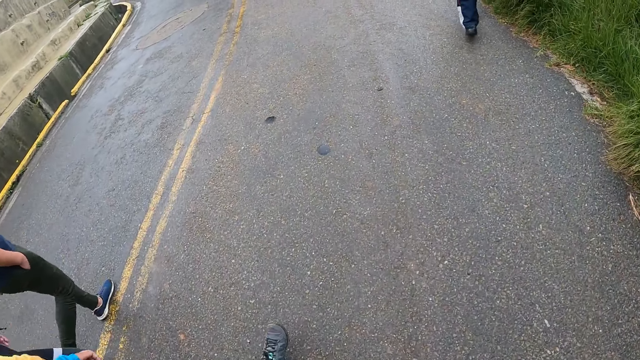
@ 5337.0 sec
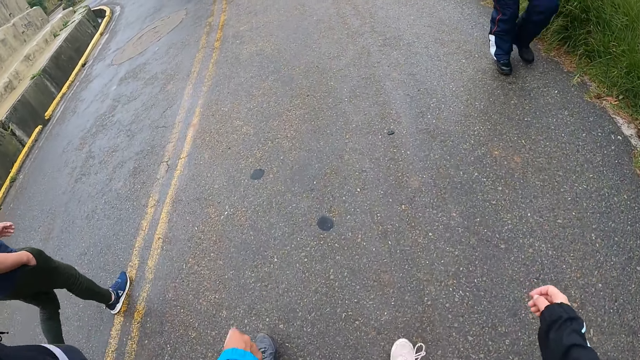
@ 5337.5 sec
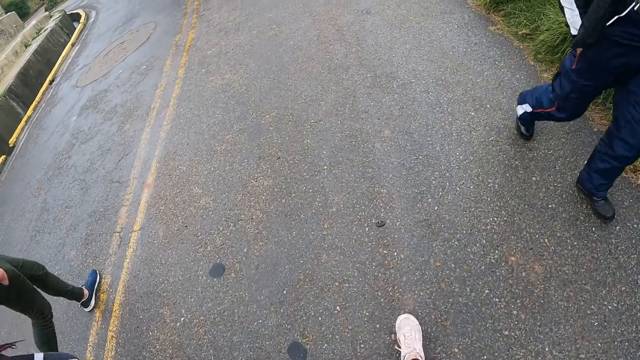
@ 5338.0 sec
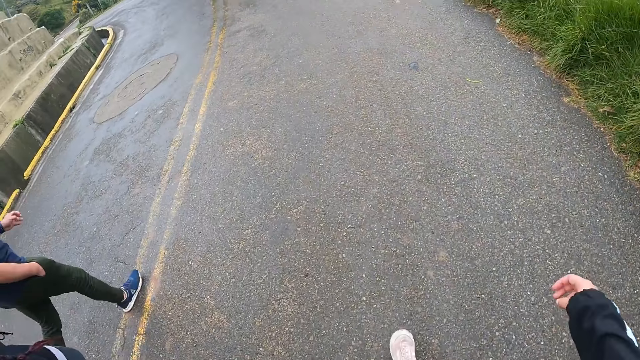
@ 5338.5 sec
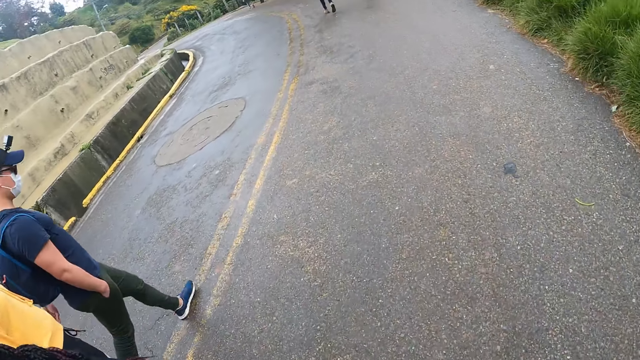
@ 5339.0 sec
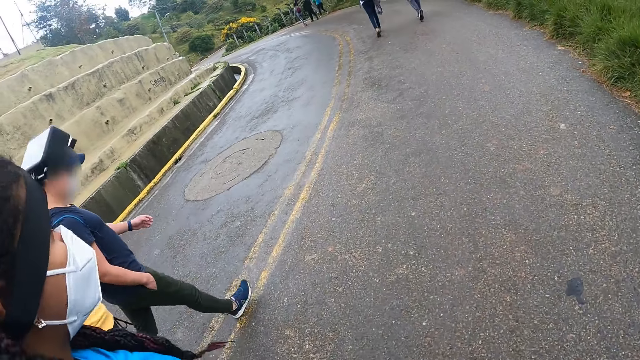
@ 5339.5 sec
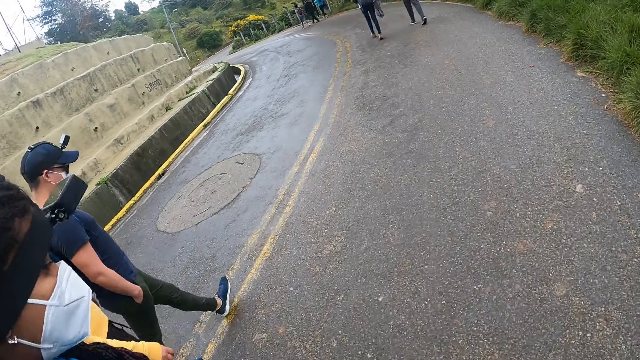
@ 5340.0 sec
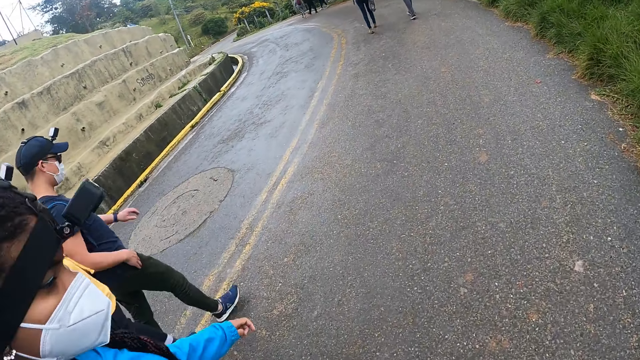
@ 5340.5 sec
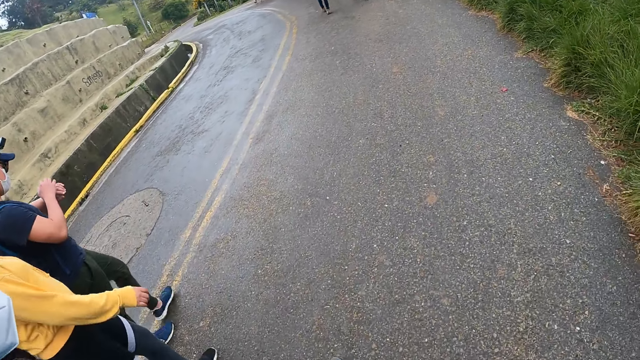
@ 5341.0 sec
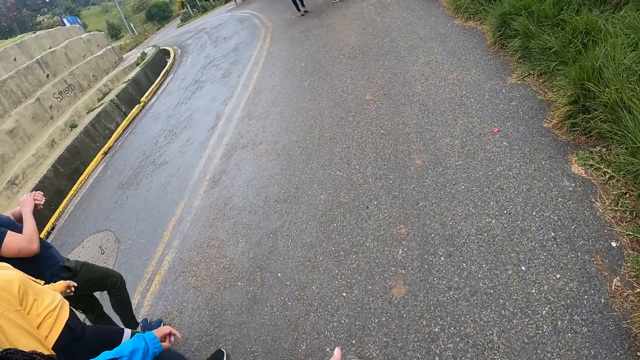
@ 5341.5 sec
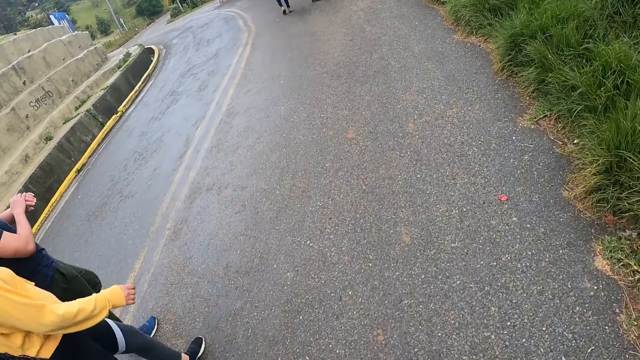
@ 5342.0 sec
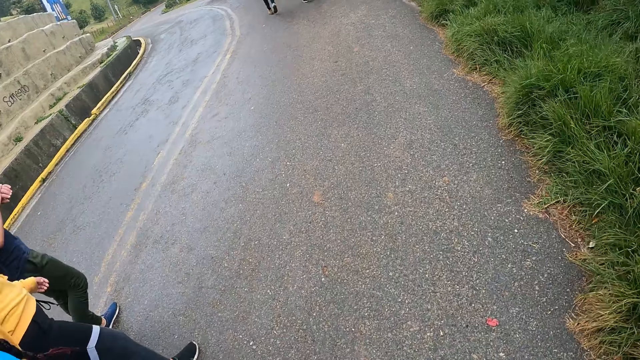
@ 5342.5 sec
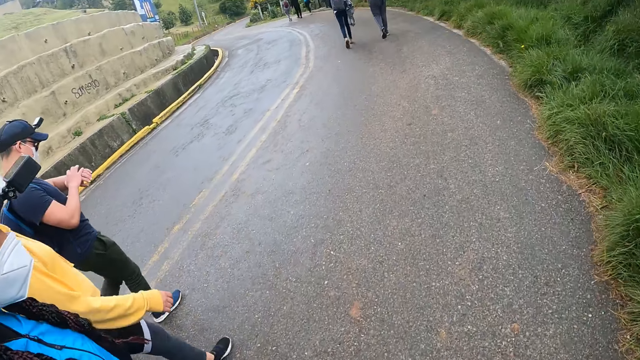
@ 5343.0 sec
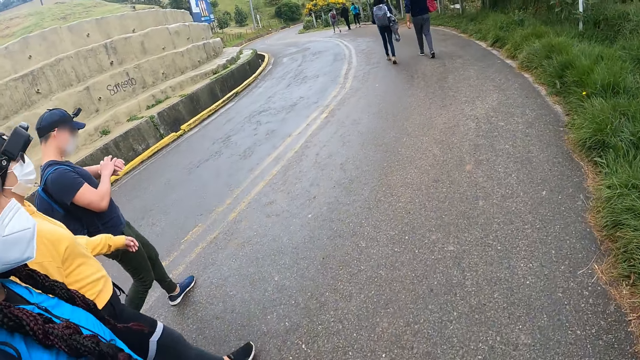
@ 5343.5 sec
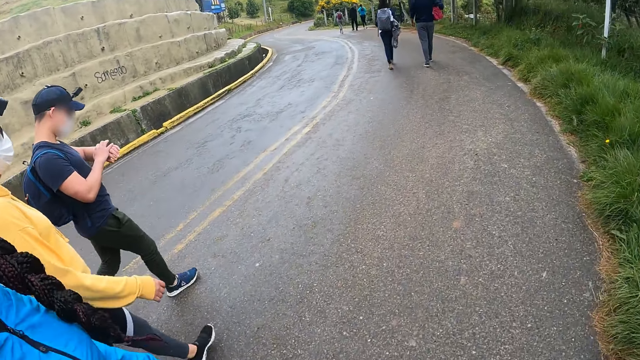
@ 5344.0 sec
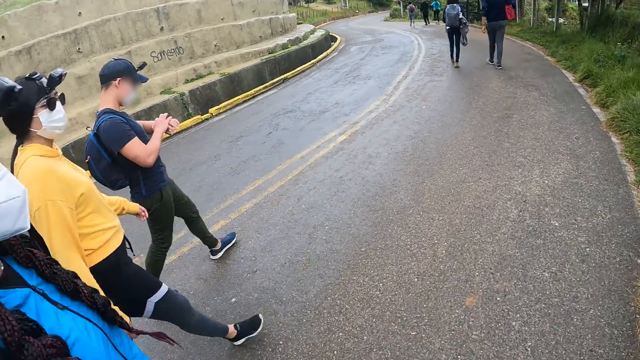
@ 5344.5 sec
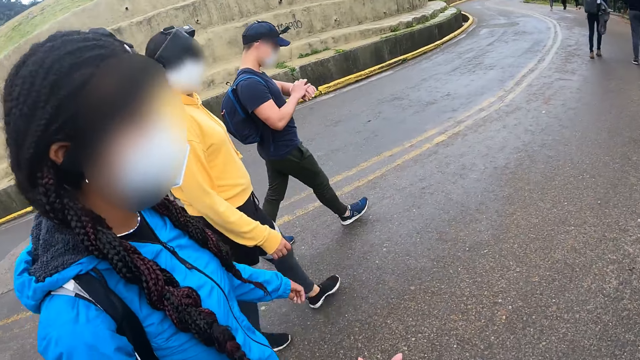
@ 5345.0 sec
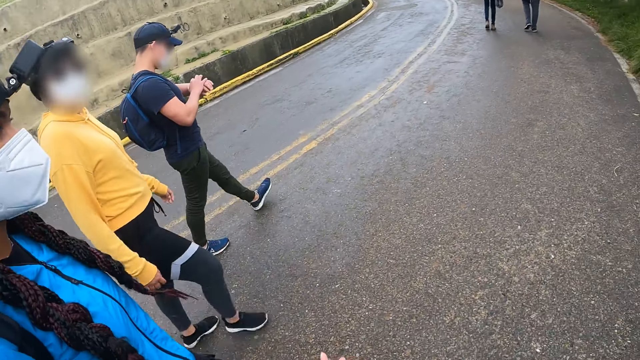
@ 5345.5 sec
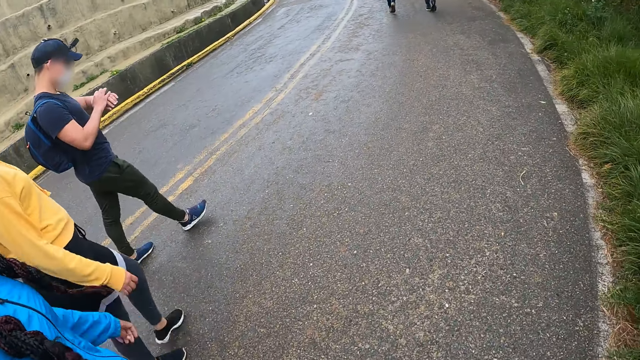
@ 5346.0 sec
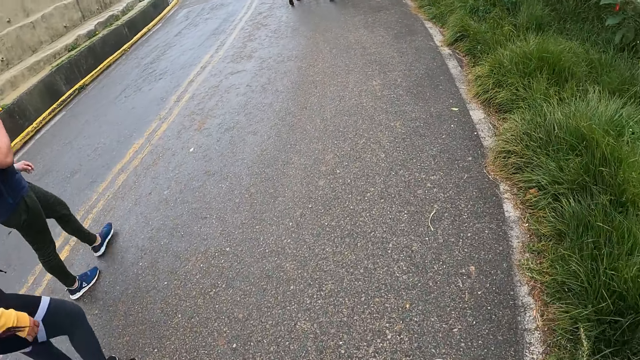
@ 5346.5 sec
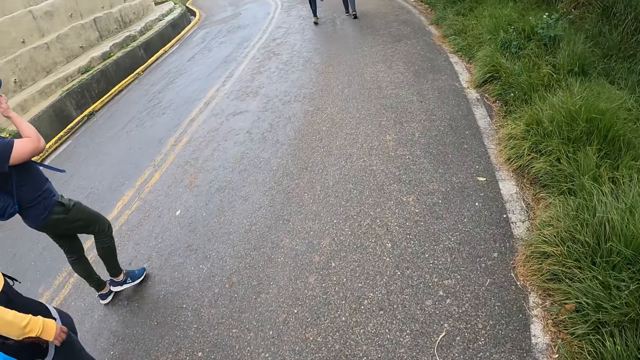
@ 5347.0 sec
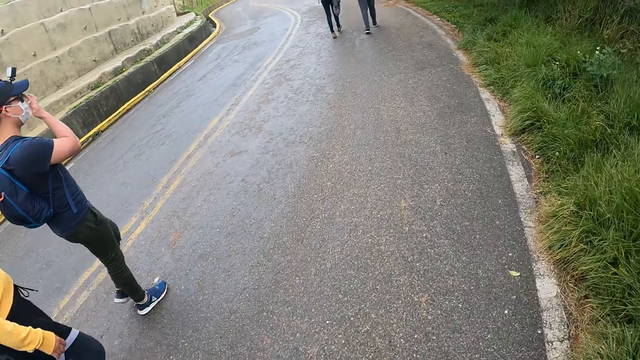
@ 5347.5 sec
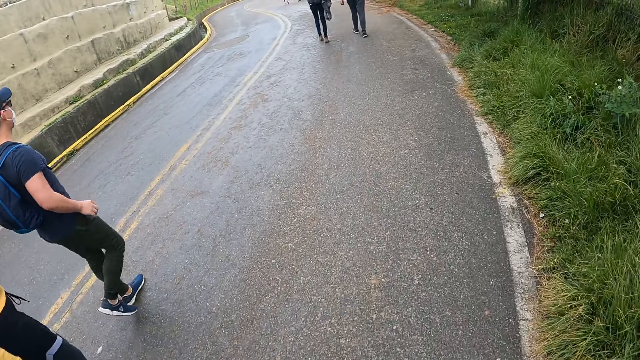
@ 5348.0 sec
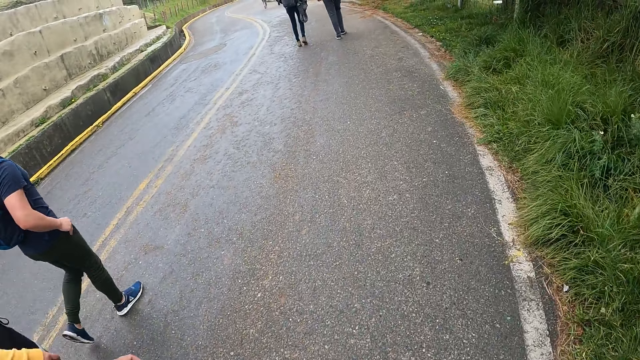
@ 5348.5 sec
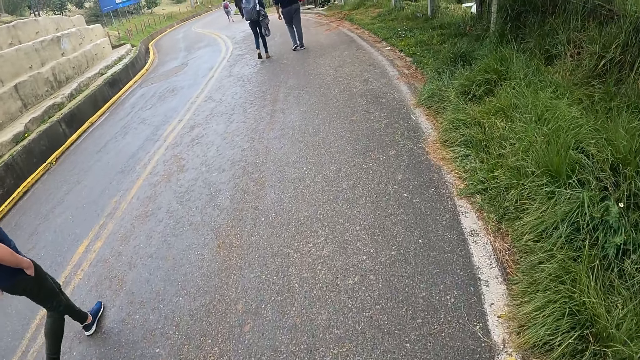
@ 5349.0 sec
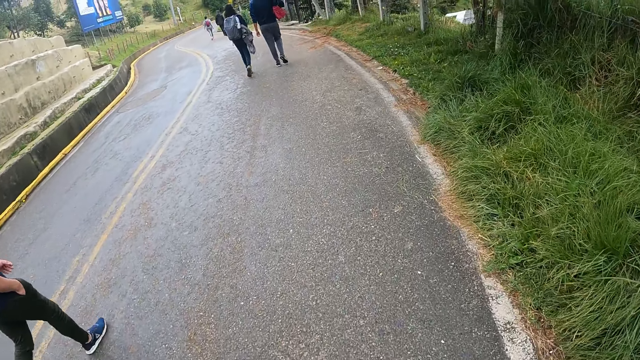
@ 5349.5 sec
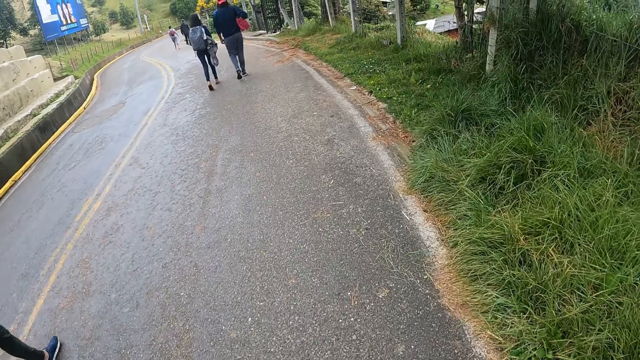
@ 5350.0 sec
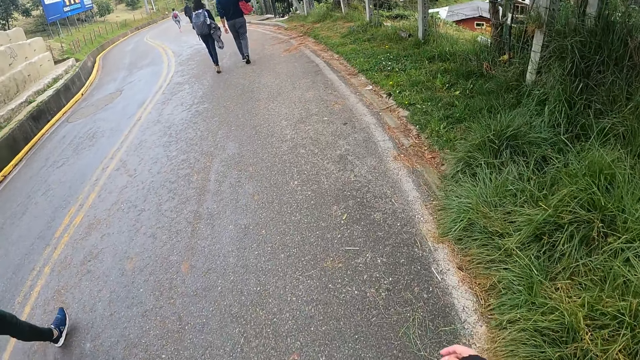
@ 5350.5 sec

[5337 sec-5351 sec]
A man walks past the camera wearer and three other men. The camera wearer looks around a road. One of the other men adjusts a wristwatch on his left hand with his right hand. The camera wearer walks on a road. They look around a road. The man looks at his wristwatch. The man adjusts the eyeglasses on his face with his right hand. The man puts his right hand into his trouser pocket. The man walks on a road.

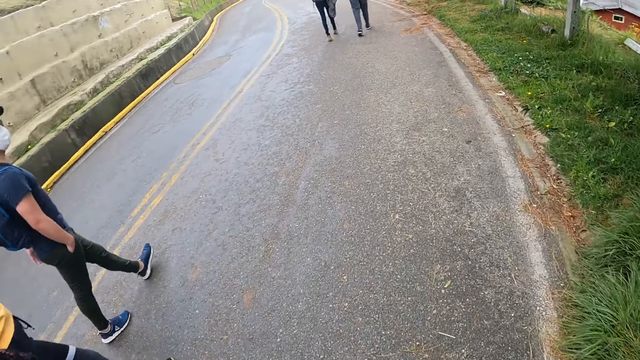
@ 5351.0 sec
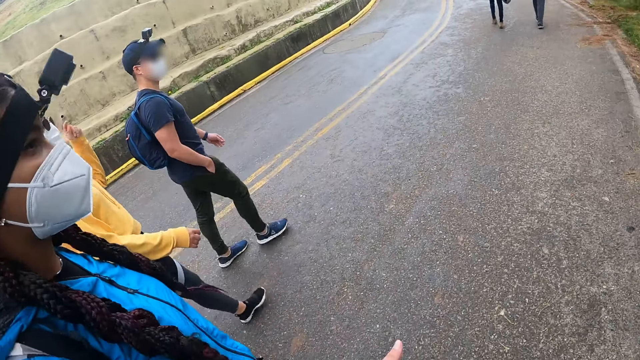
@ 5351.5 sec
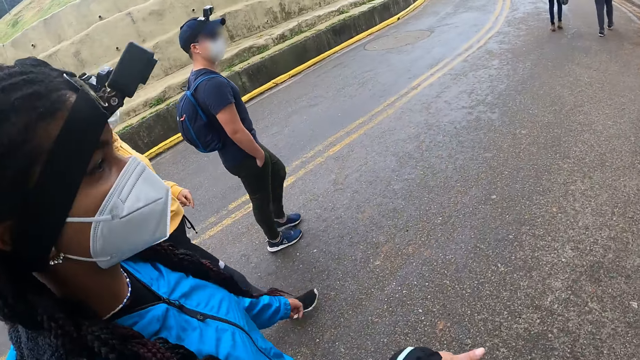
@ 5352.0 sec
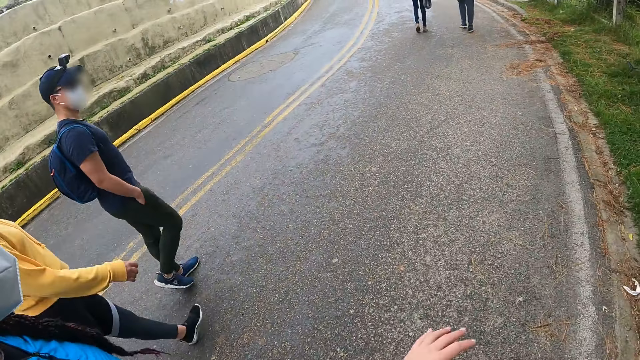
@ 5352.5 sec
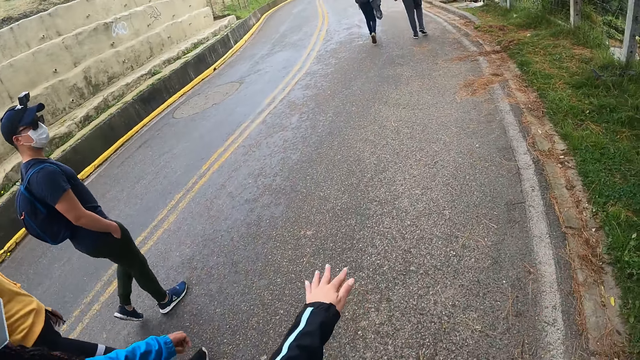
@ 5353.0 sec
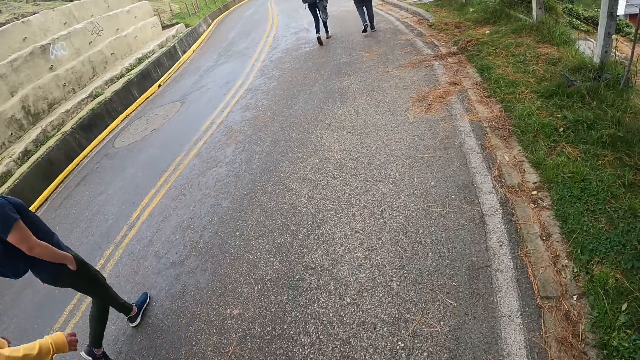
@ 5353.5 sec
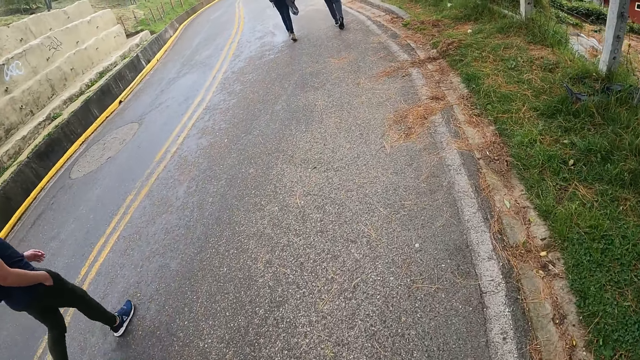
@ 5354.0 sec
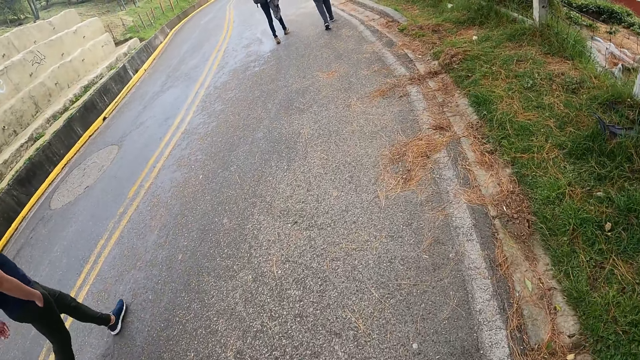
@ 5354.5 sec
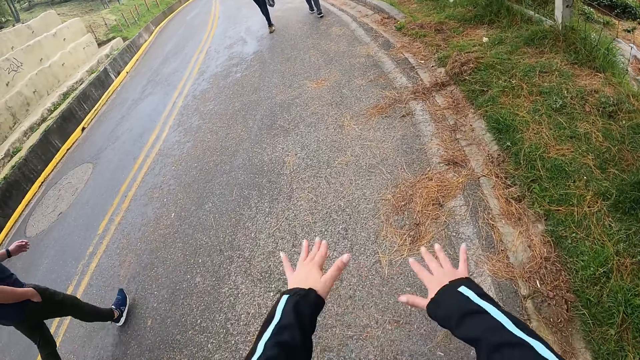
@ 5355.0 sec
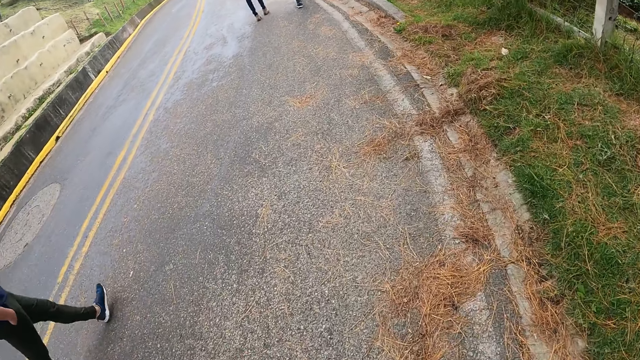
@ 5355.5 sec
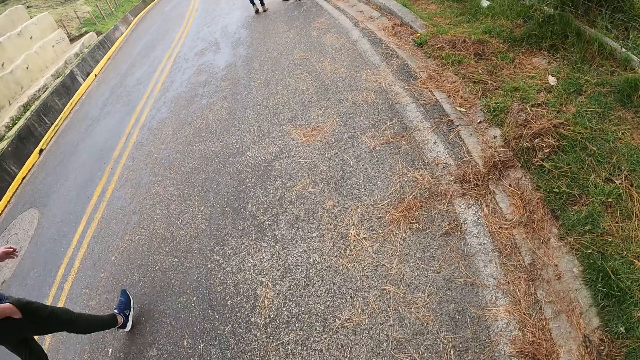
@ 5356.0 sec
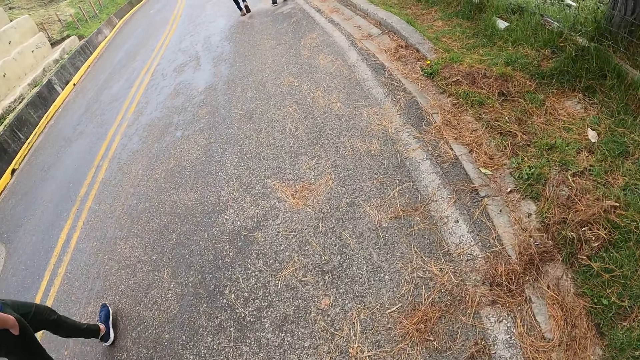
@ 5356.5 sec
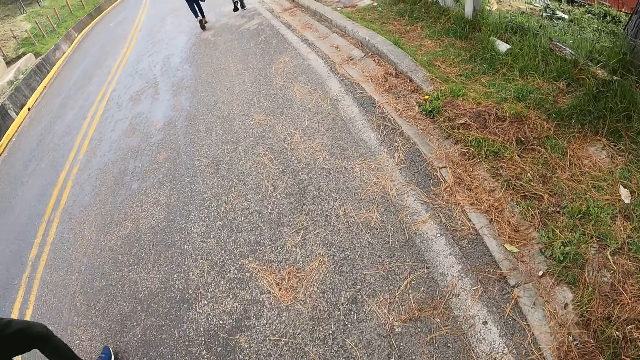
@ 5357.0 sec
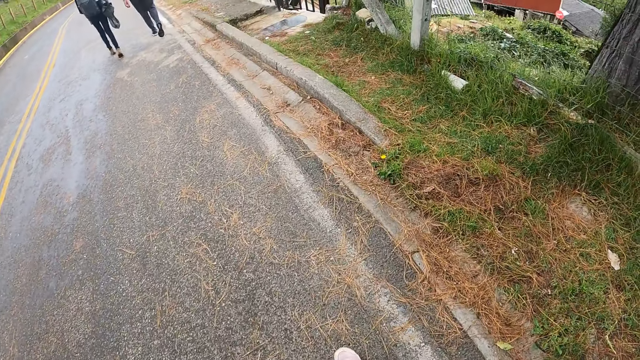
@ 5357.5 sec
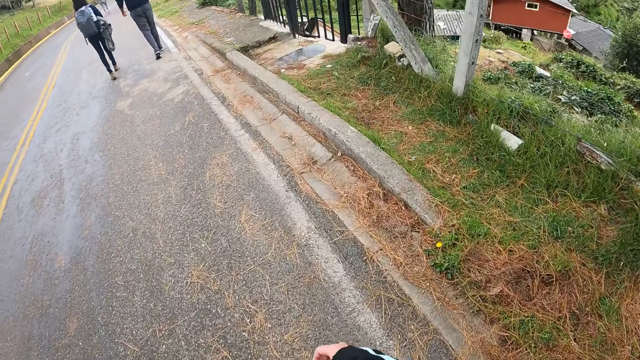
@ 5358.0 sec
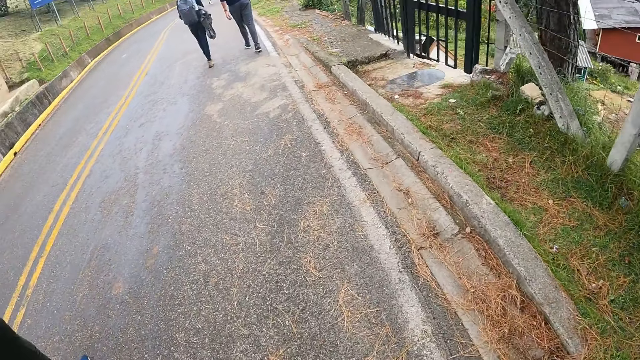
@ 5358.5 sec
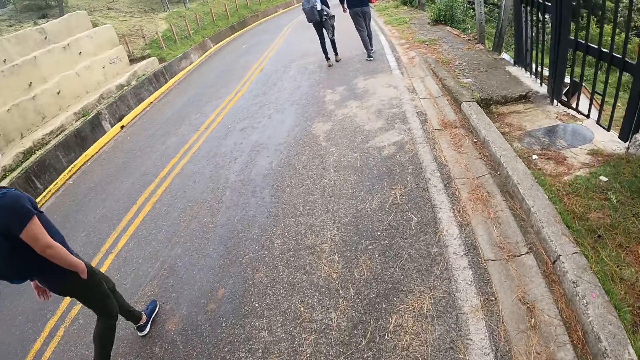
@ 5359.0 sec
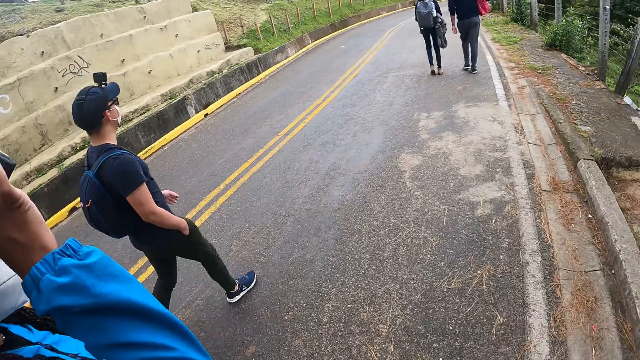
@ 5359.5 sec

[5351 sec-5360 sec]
The camera wearer walks on a road. A woman touches a camera on her head with her left hand. The camera wearer looks around a road. They walk on a road.
